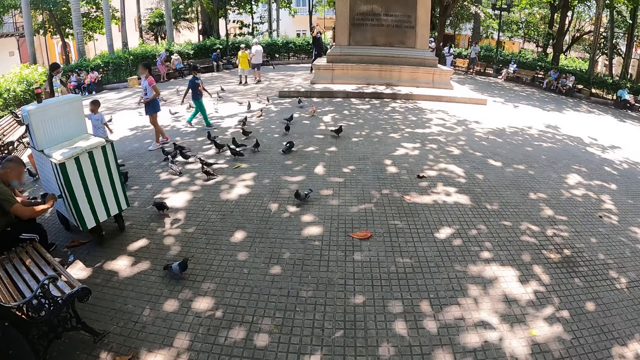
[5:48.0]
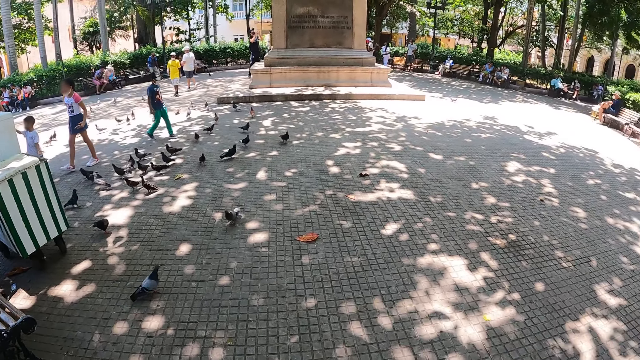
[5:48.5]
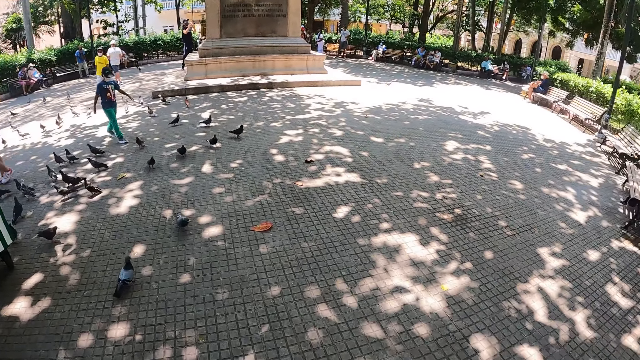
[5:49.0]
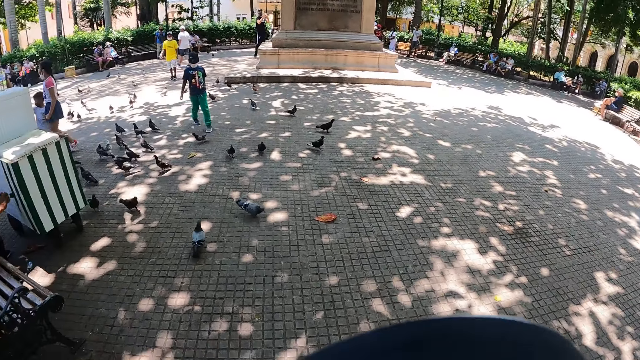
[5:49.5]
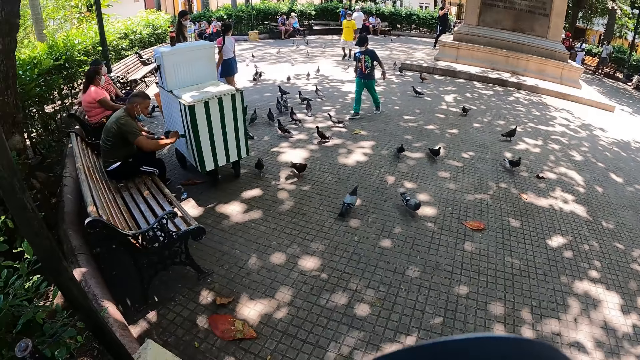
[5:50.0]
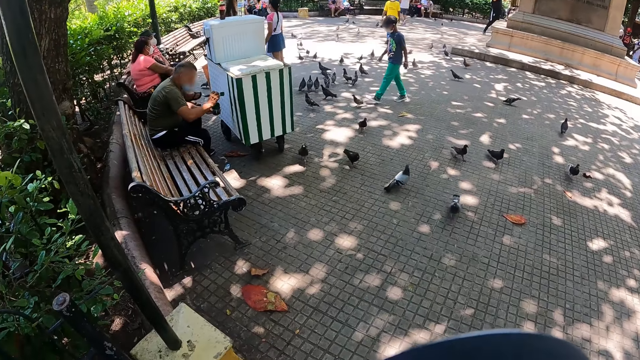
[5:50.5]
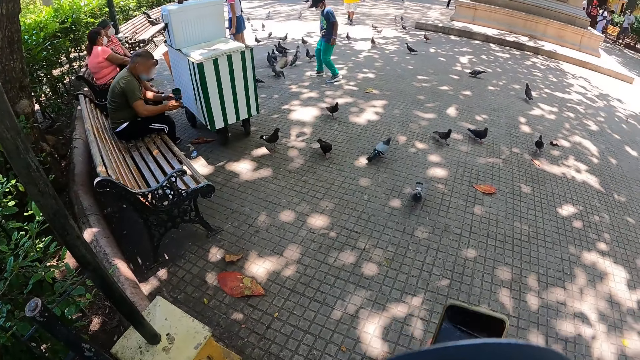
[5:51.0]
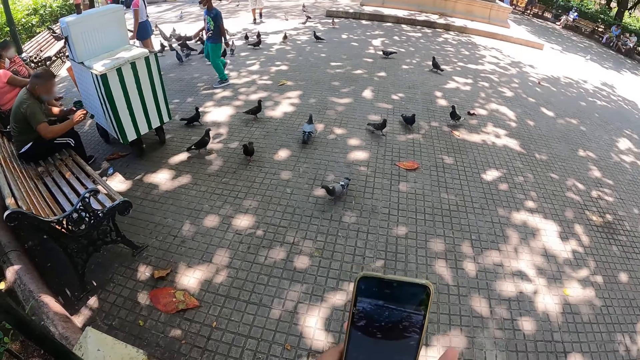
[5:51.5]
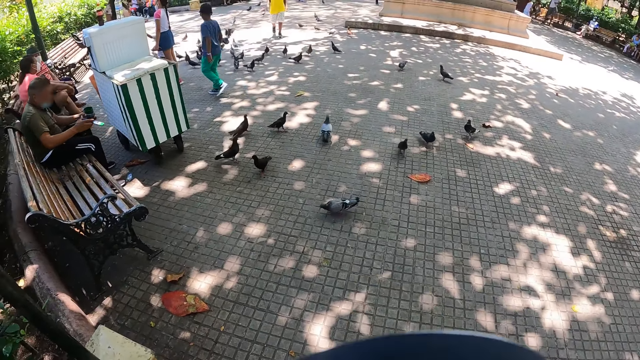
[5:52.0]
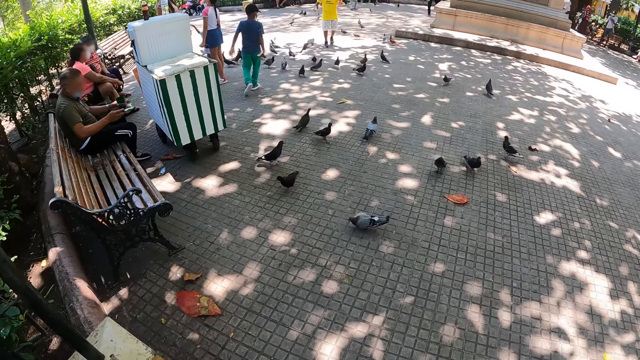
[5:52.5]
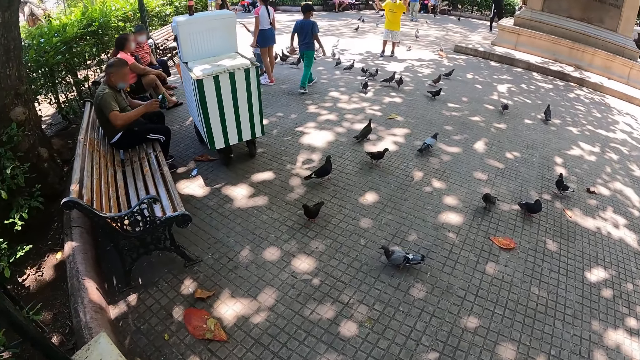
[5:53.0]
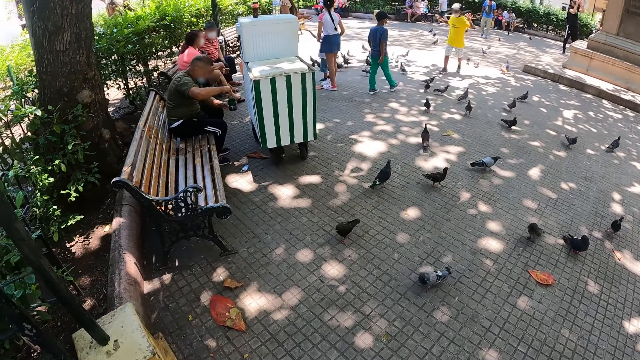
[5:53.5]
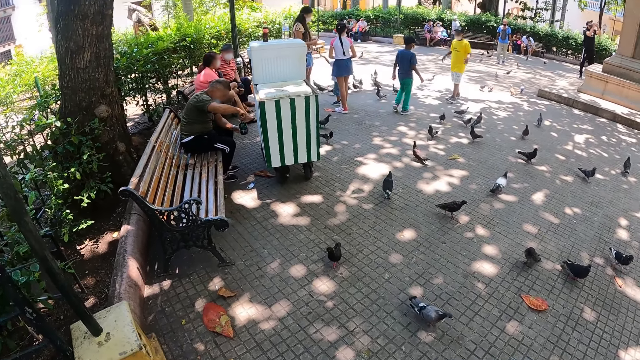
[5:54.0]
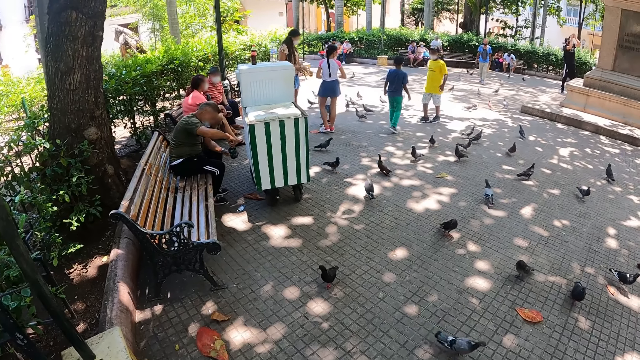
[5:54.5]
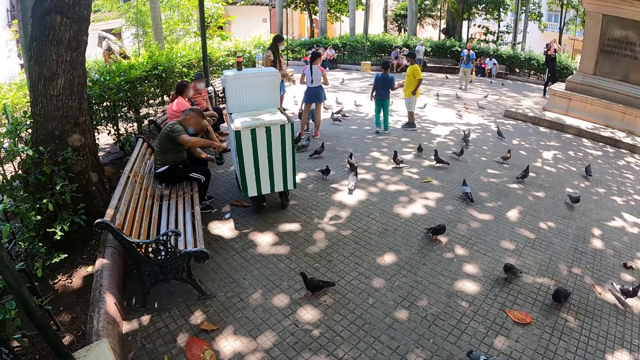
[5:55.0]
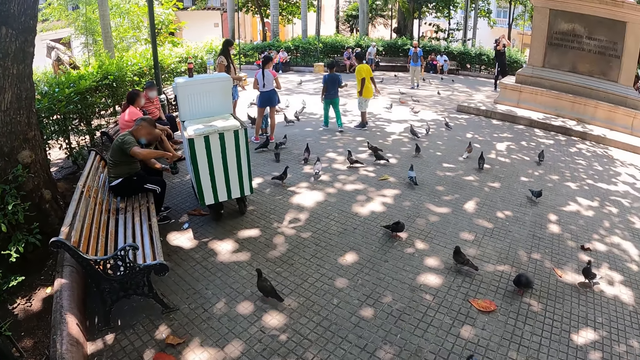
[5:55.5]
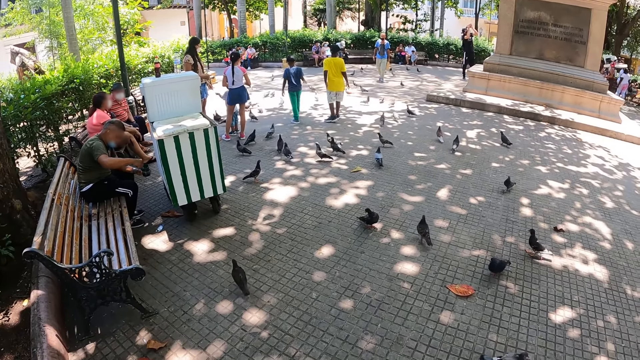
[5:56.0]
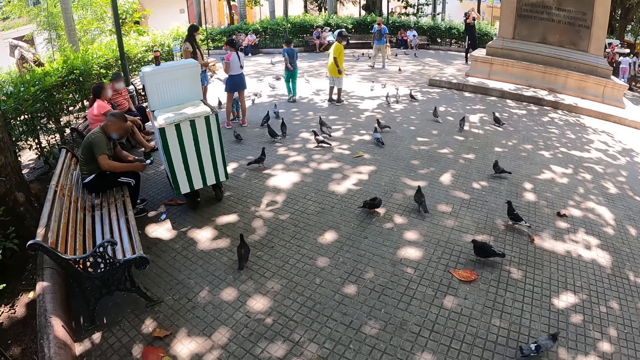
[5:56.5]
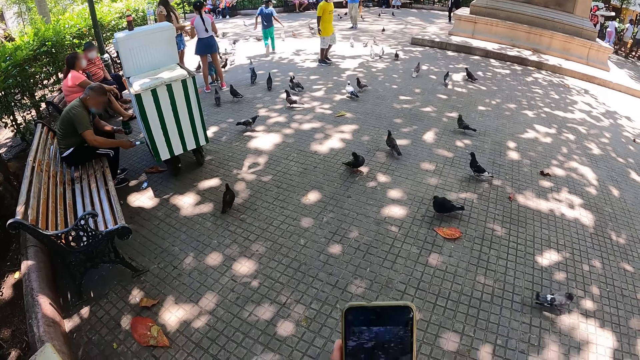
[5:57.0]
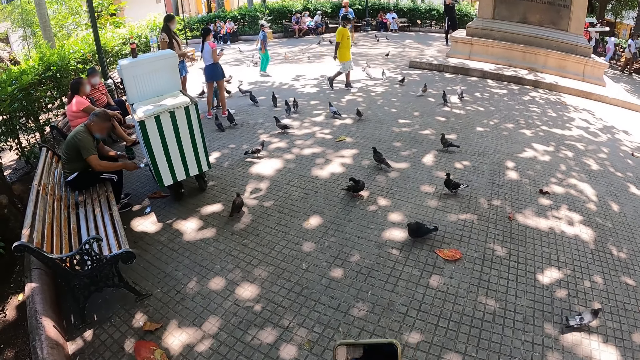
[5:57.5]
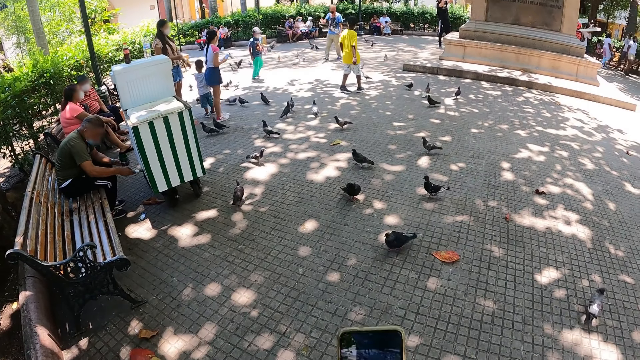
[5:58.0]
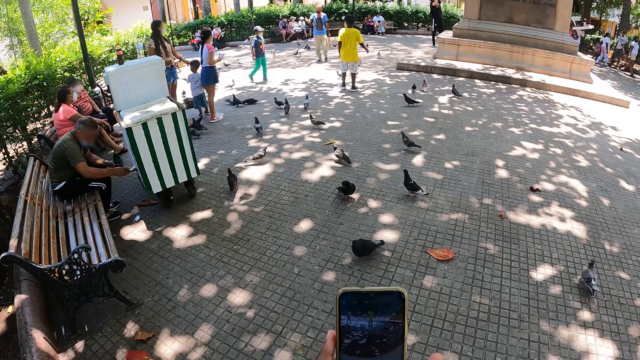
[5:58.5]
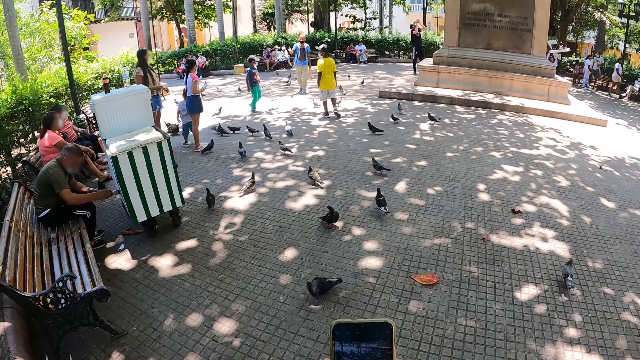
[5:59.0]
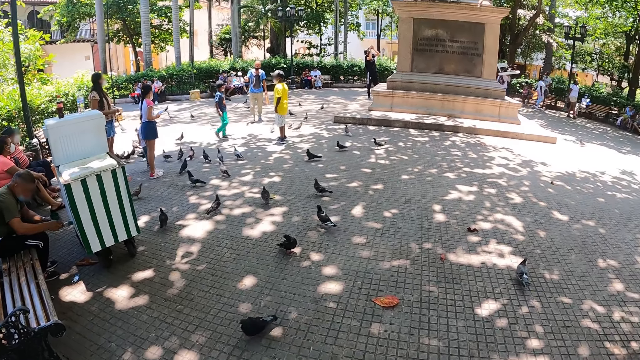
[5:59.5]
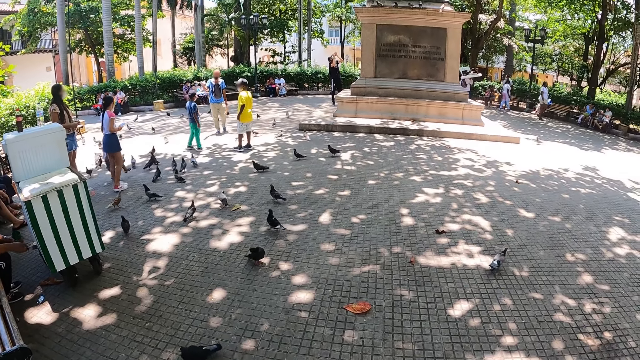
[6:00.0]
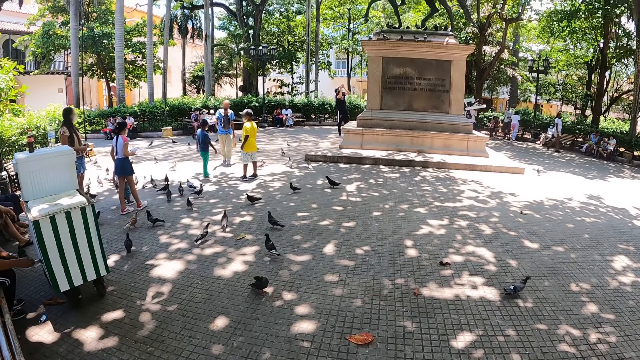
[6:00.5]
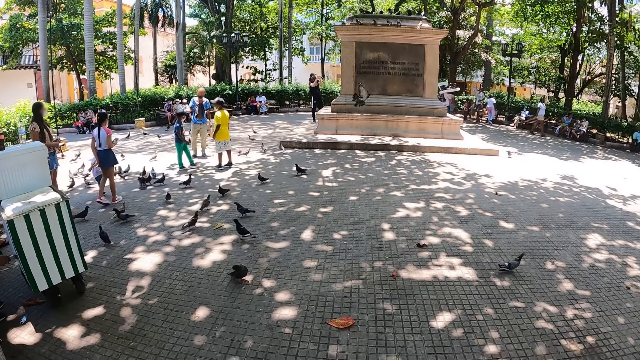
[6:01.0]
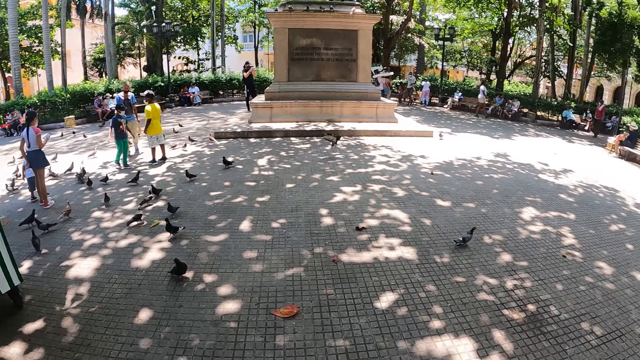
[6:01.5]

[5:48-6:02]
The camera wearer stares at the pigeons on the pavement. They film the pigeons with the phone. They stare at the pigeons on the pavement.

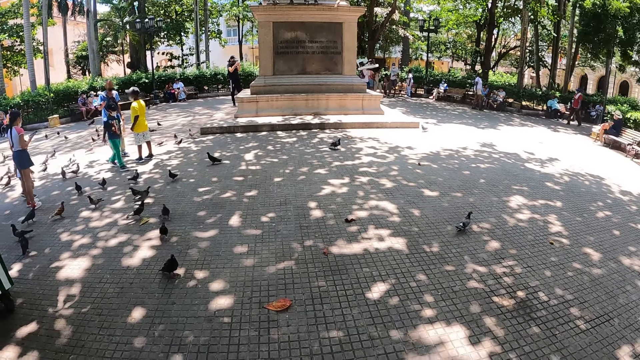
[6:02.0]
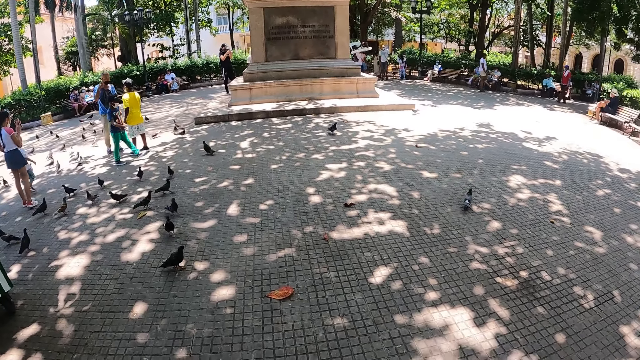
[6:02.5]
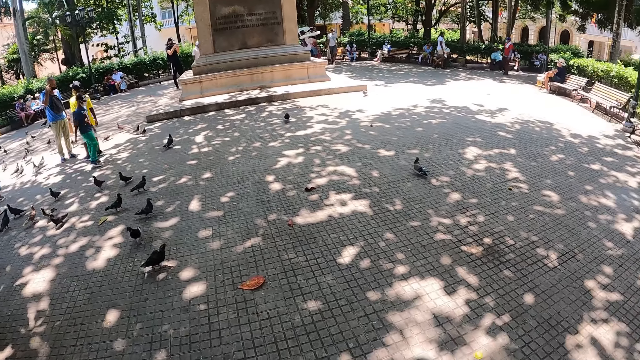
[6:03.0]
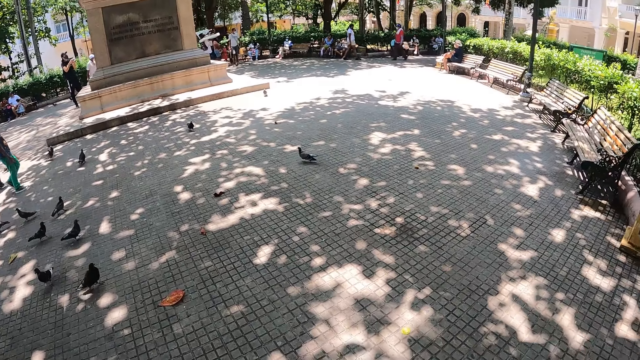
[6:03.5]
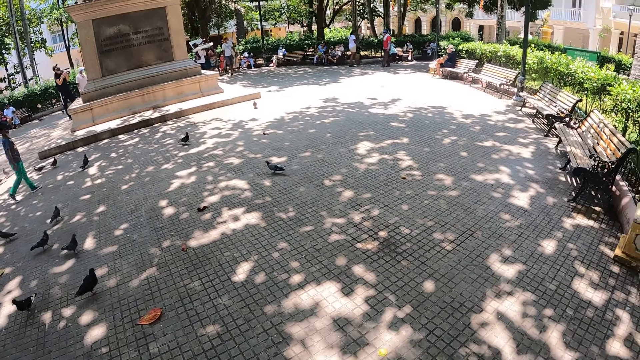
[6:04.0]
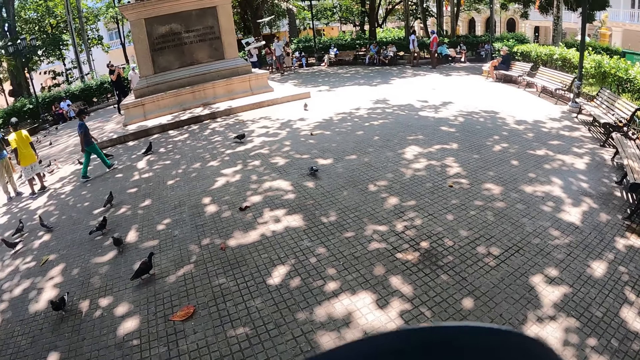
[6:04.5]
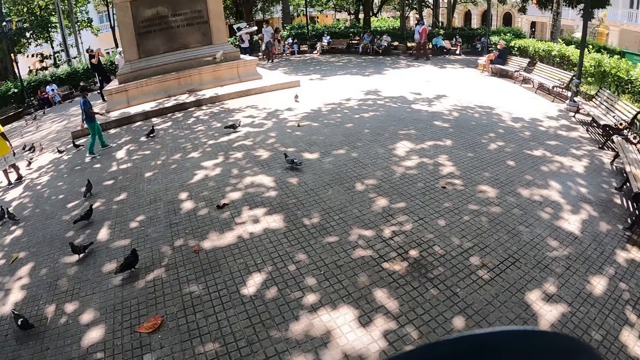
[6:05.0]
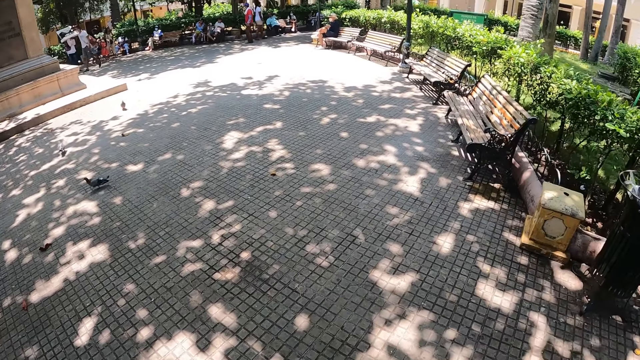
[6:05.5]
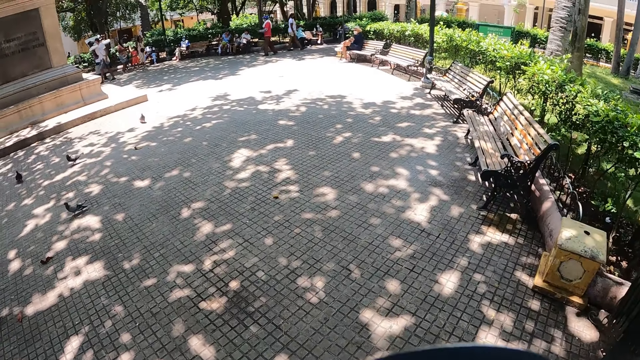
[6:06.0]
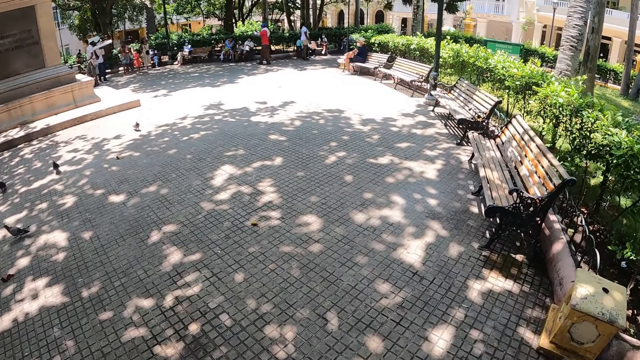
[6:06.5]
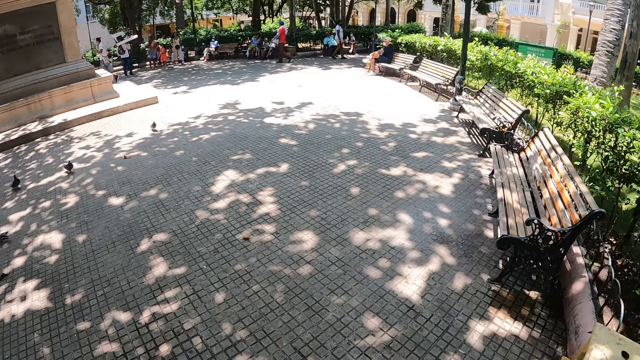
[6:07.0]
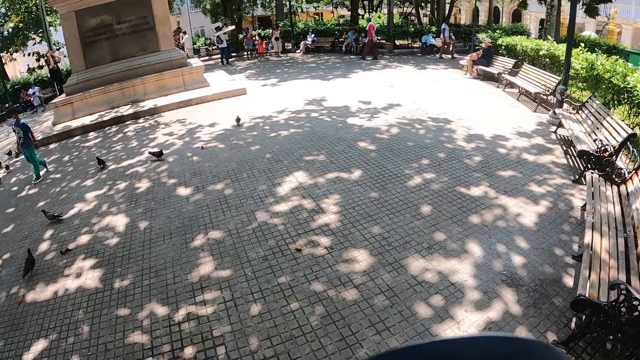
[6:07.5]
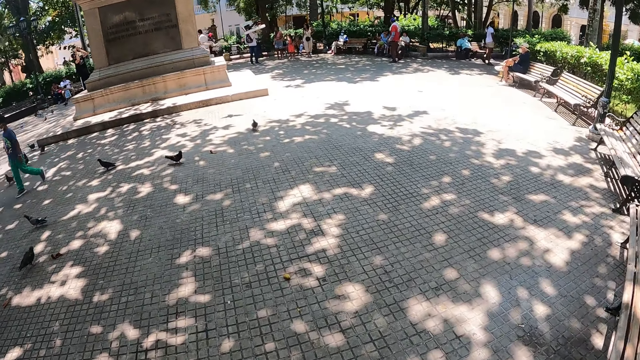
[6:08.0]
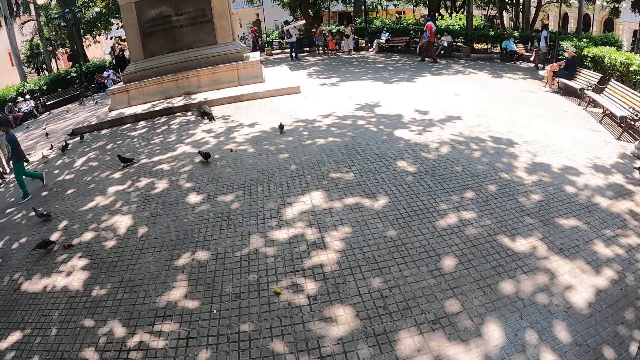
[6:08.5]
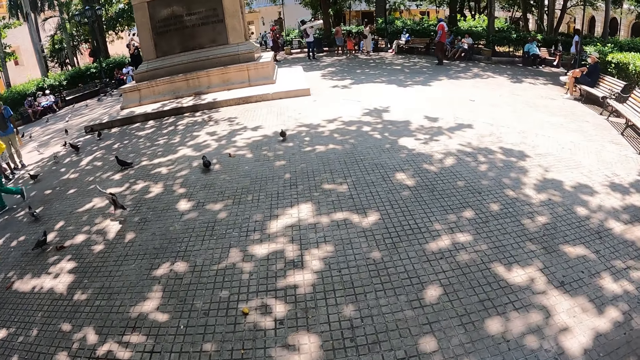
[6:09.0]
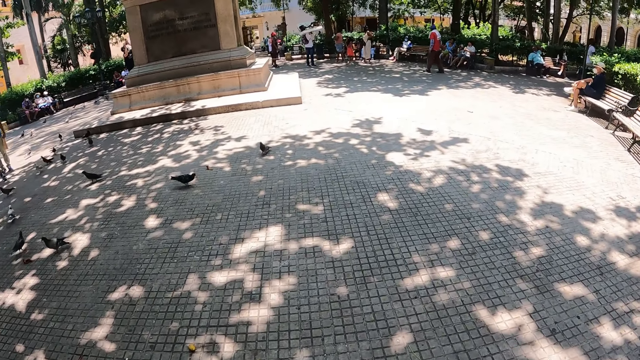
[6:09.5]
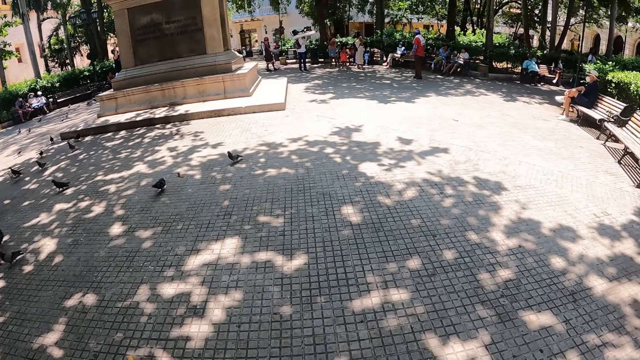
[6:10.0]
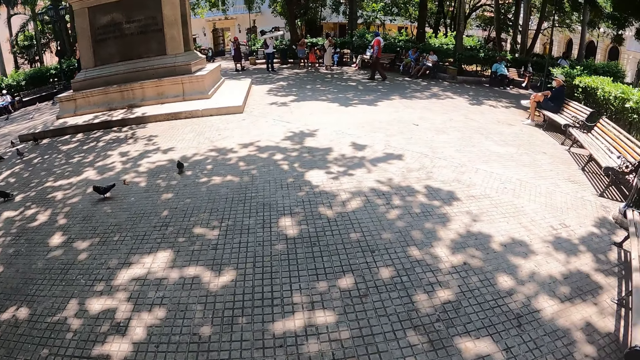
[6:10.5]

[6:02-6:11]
The camera wearer walks around the pavement. They walk around the park.
